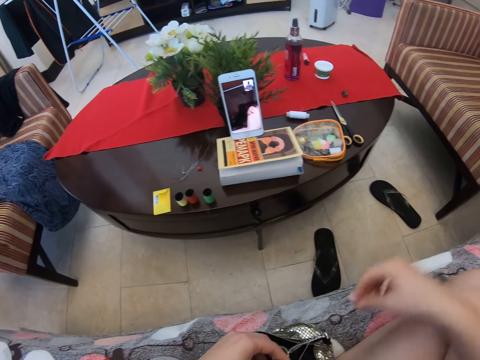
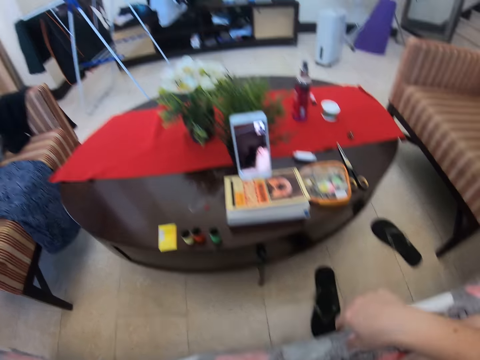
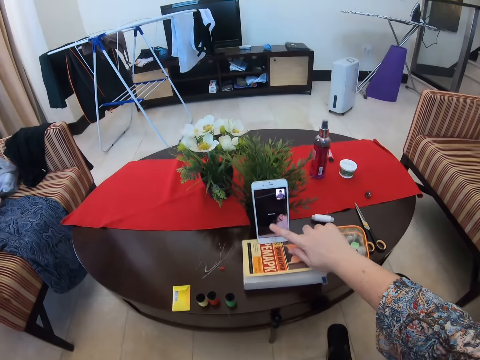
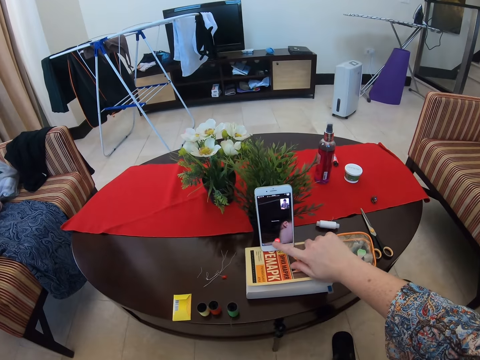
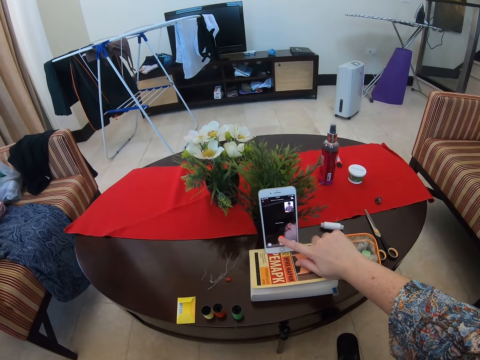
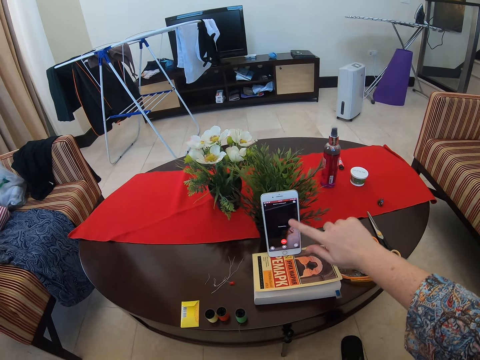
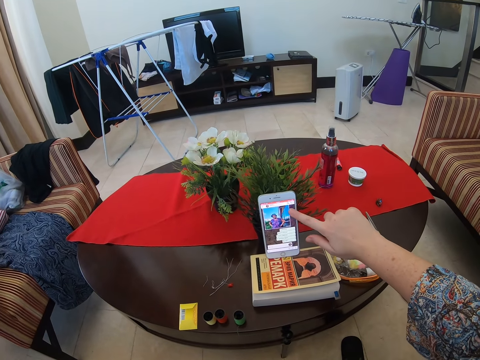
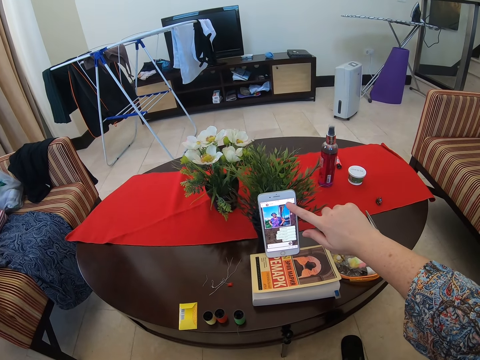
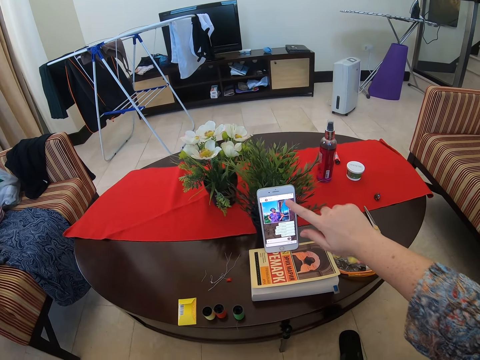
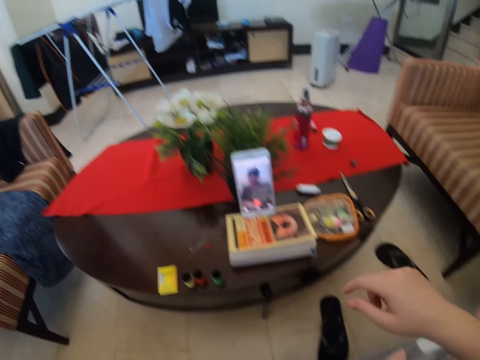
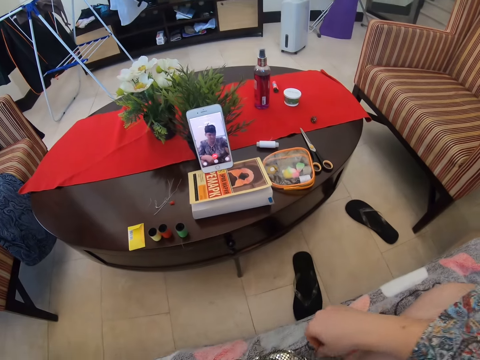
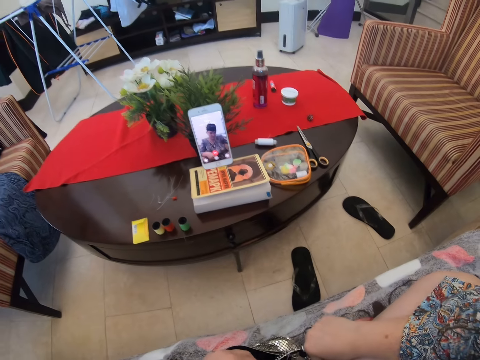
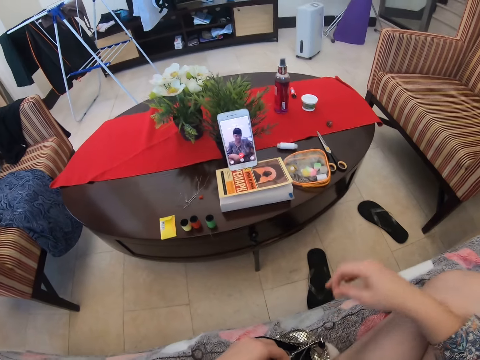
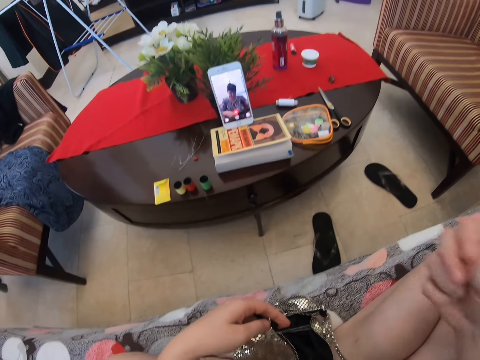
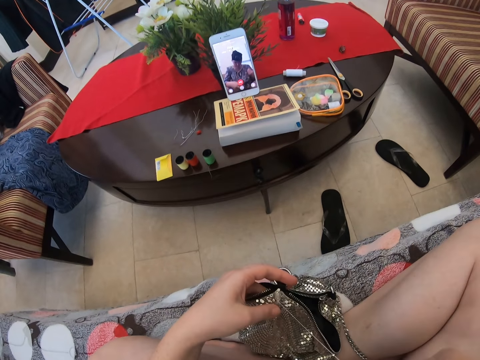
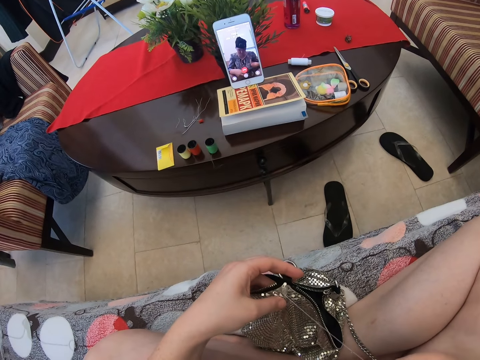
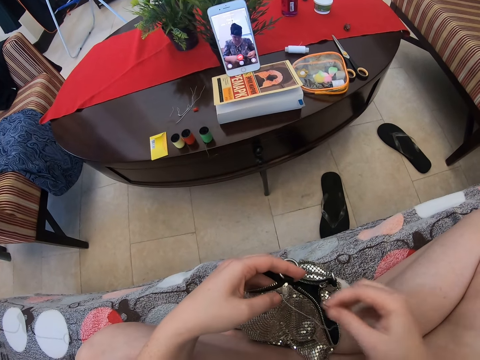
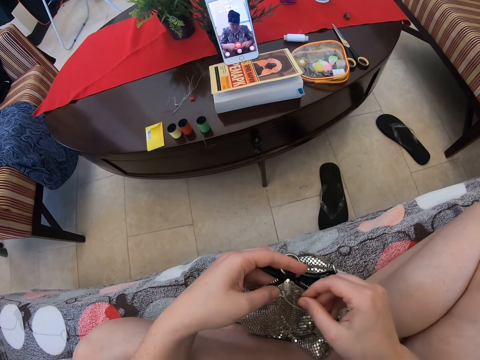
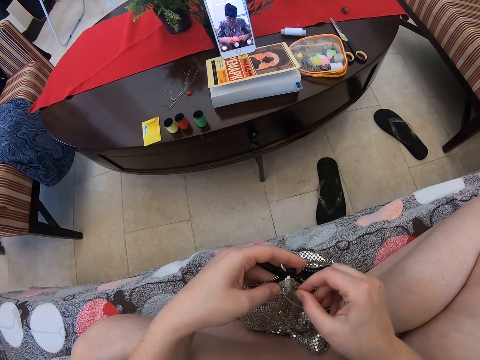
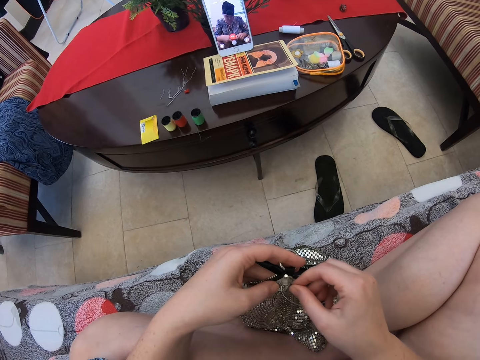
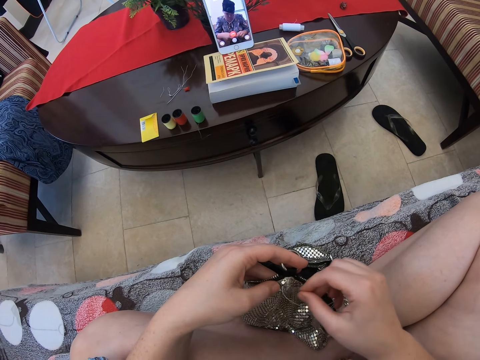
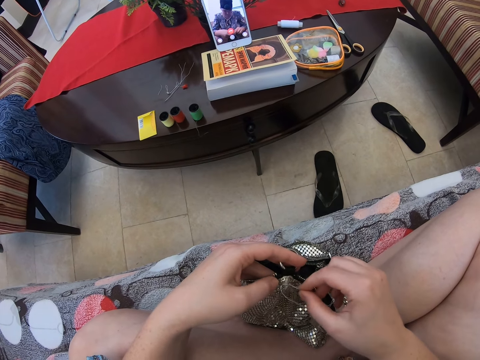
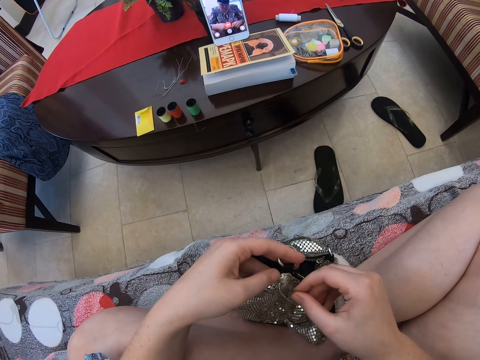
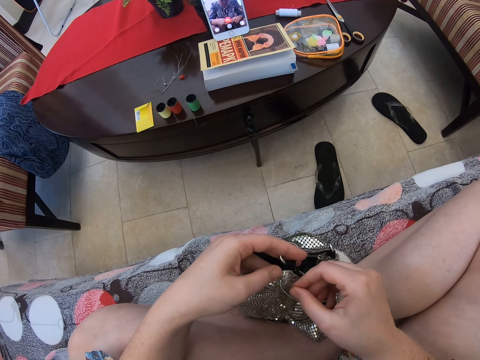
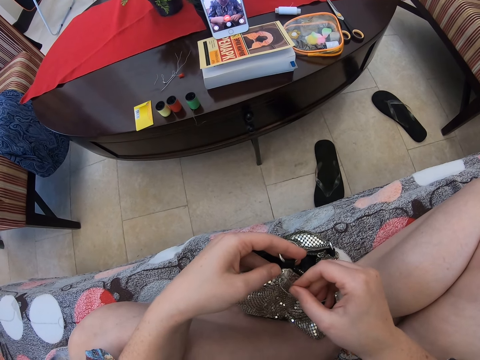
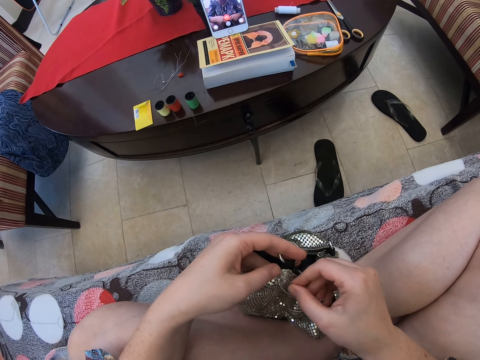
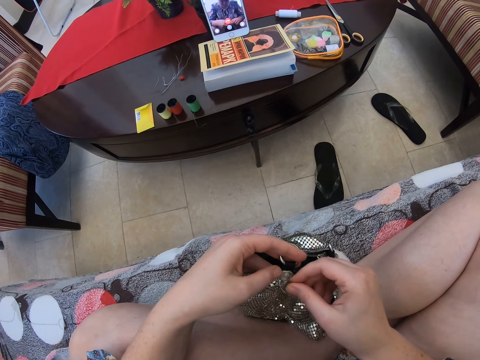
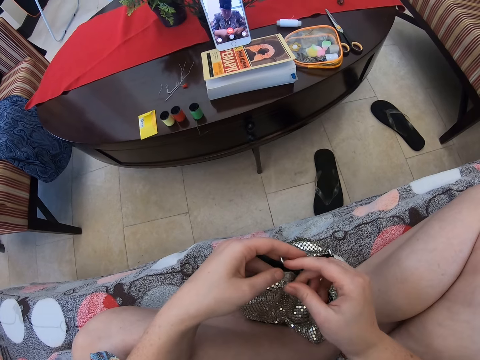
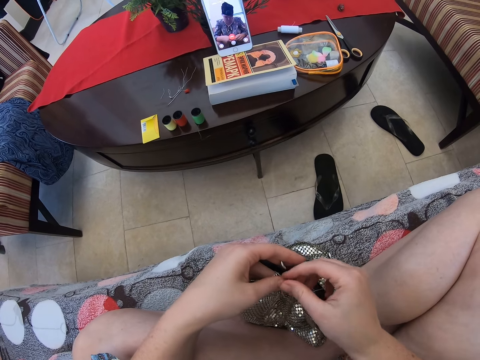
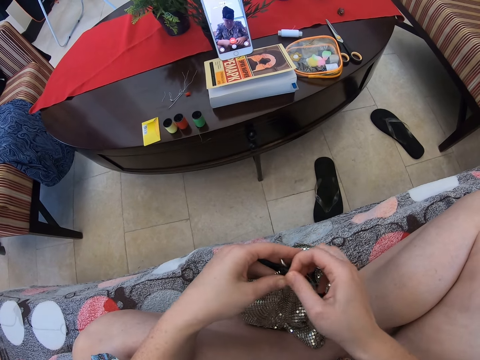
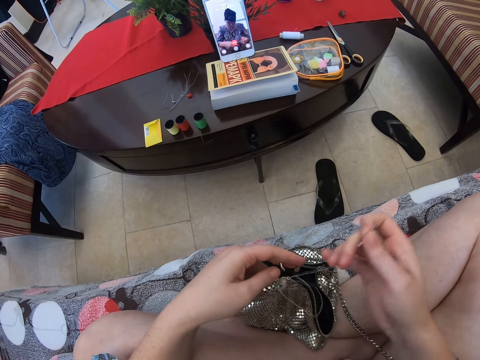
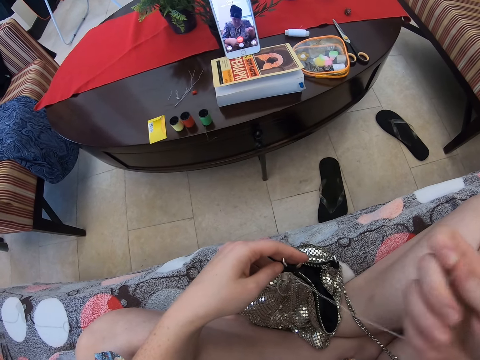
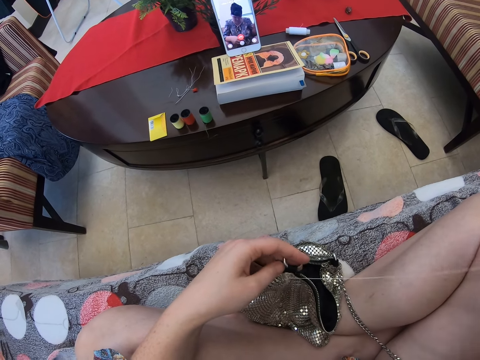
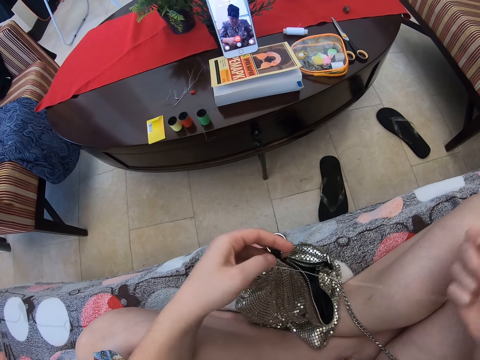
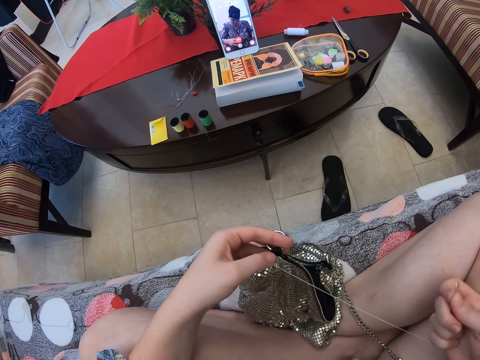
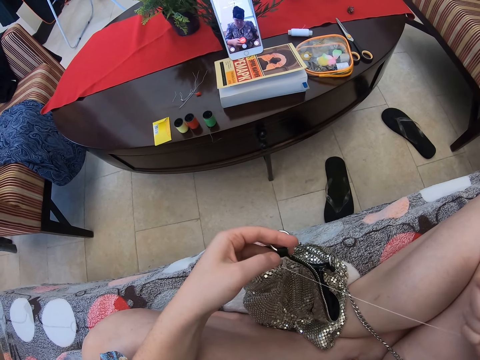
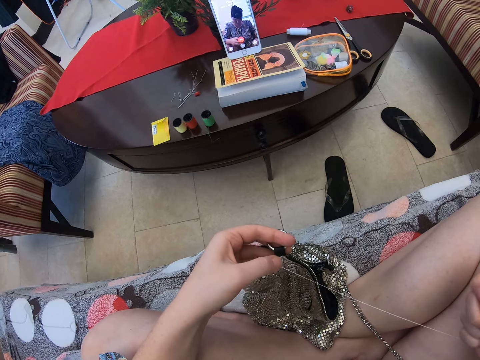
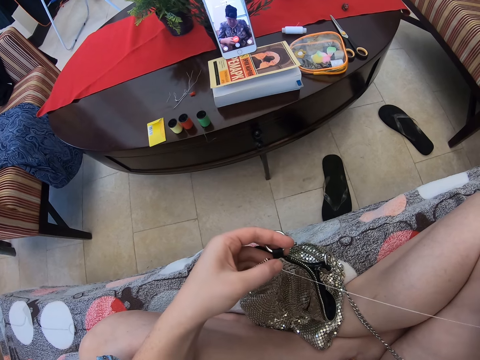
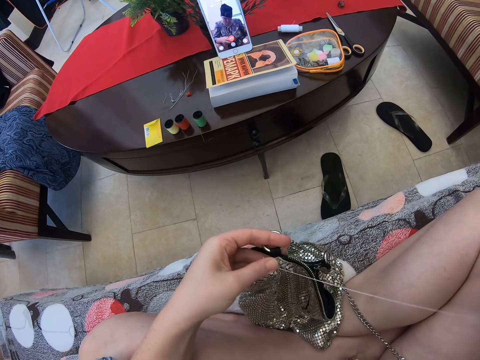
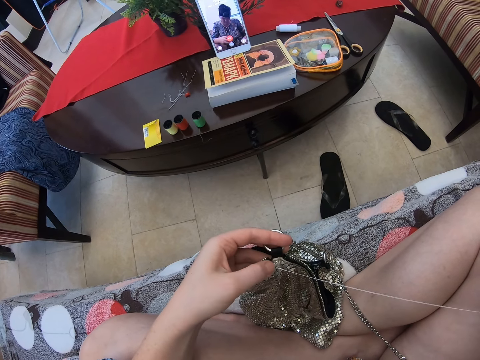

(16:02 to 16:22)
The camera wearer operates the phone. They pick up the needle, hand sew the bag, and knit the bag.

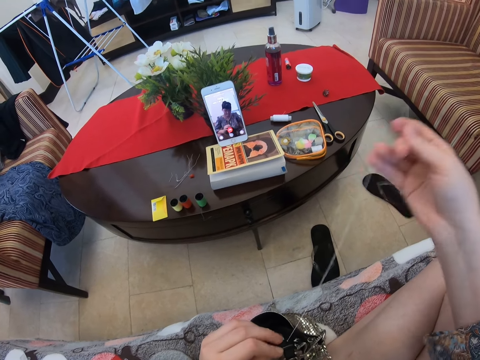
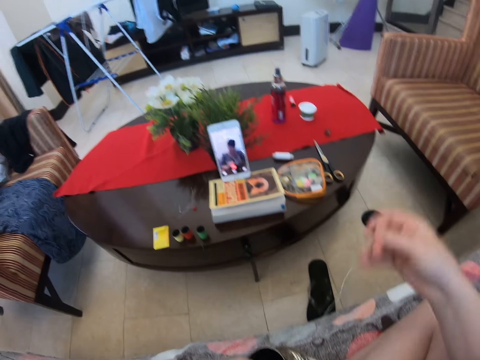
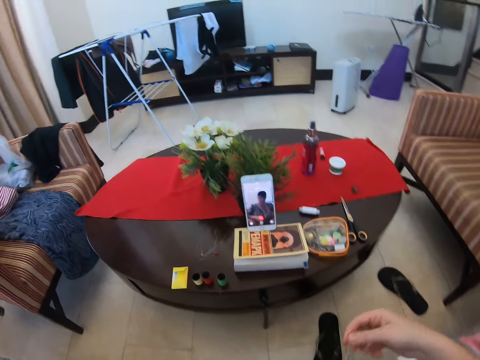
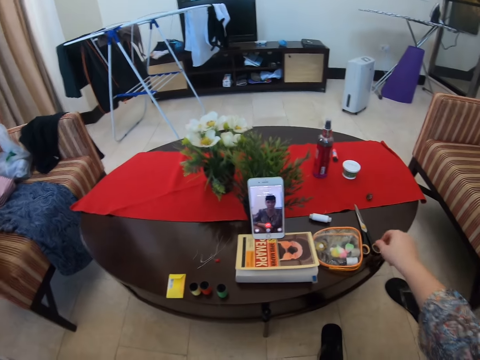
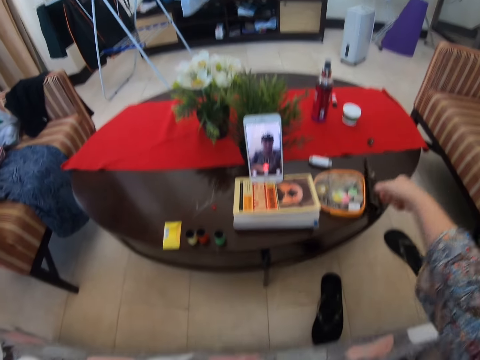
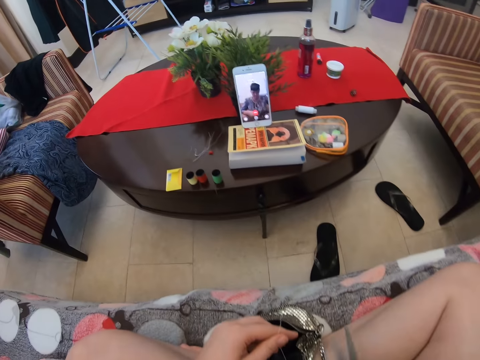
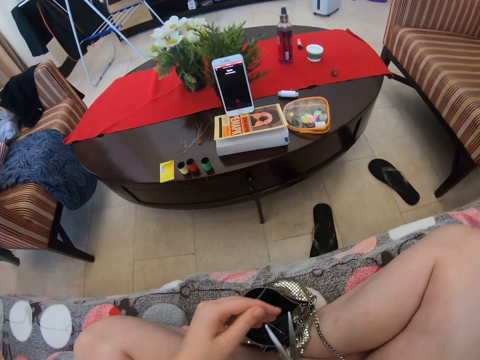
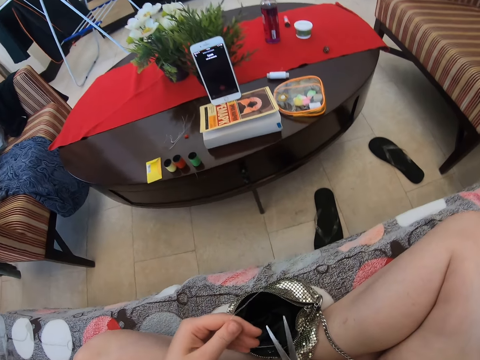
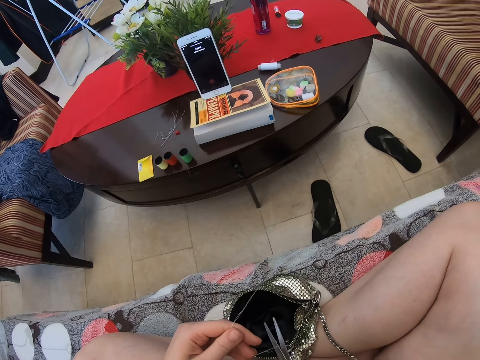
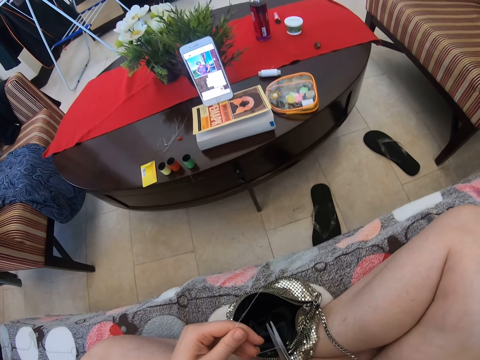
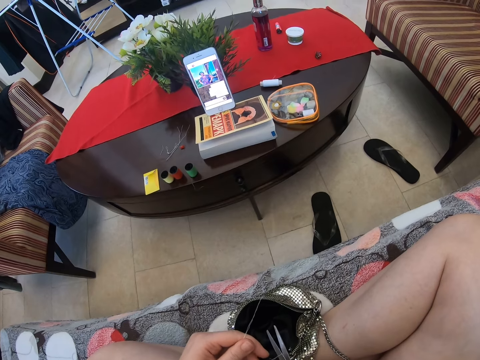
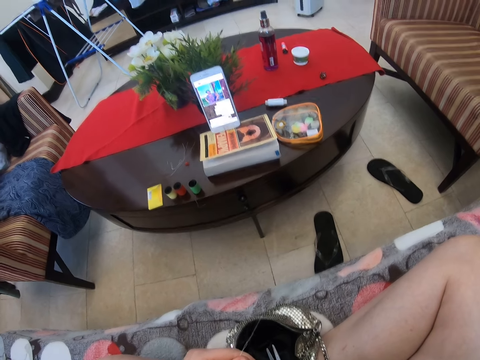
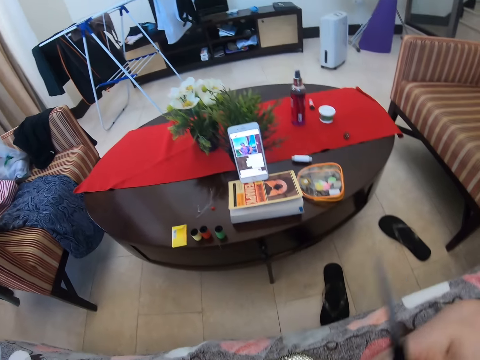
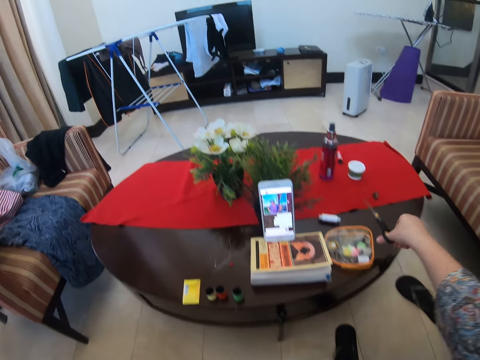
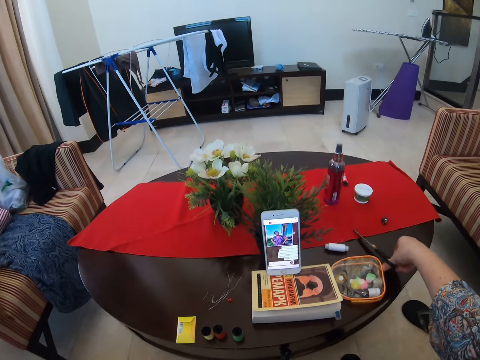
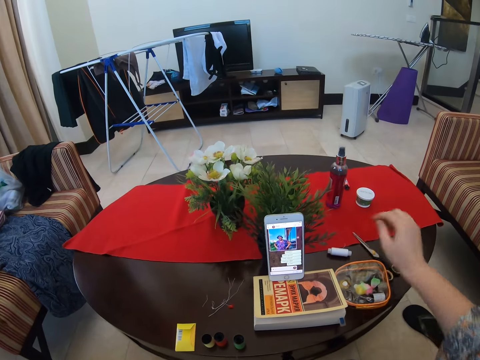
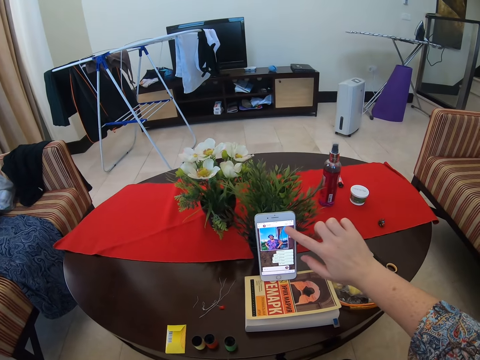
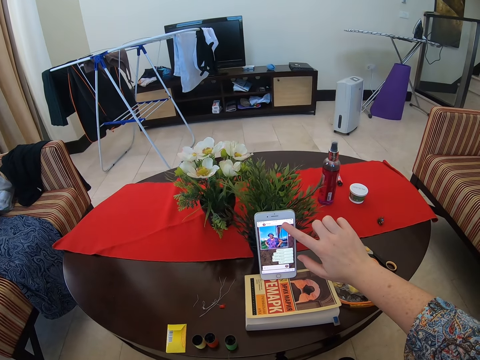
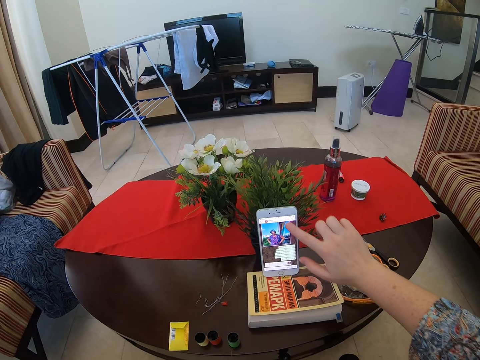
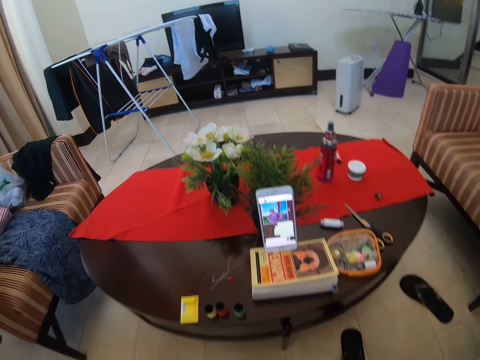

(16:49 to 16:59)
The camera wearer picks up the scissors, cuts the thread, and puts the scissors on the table. They operate the phone.
